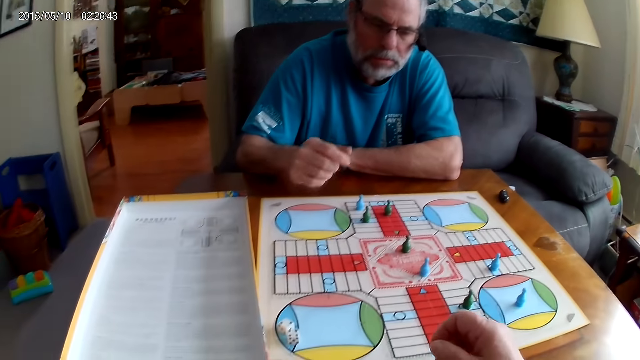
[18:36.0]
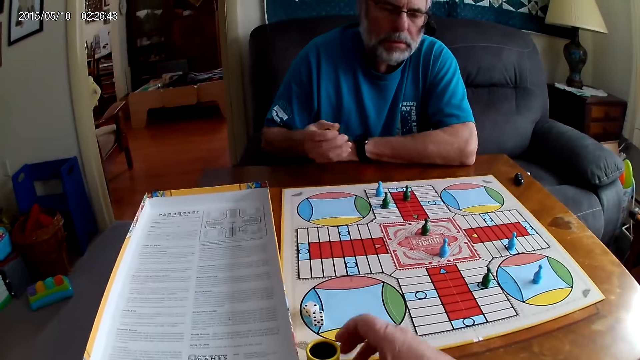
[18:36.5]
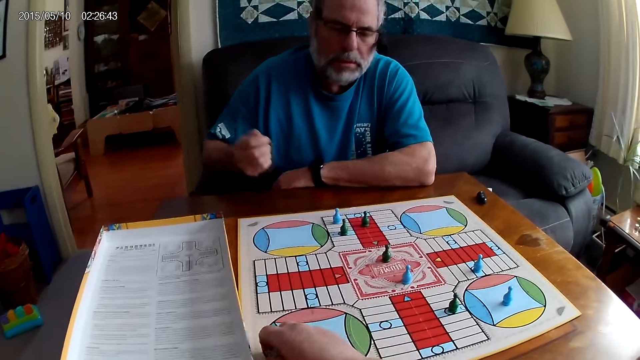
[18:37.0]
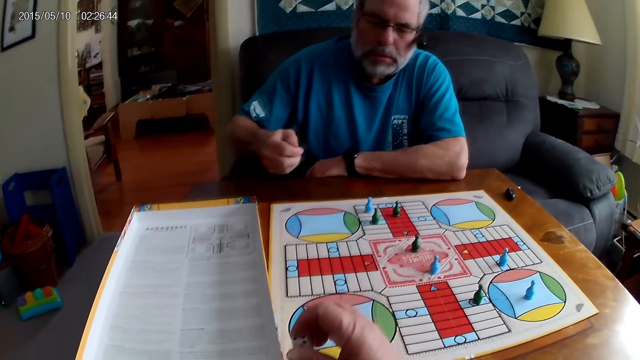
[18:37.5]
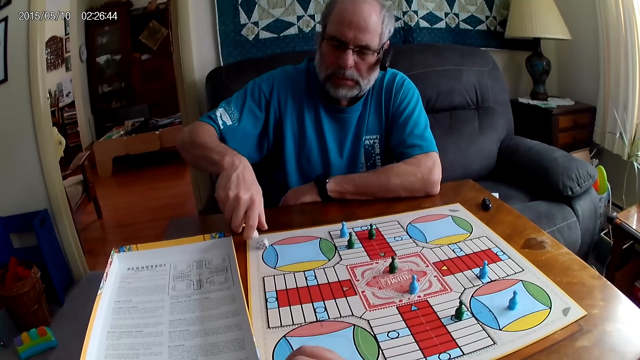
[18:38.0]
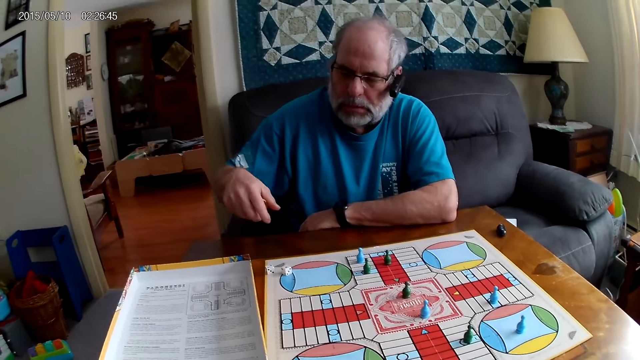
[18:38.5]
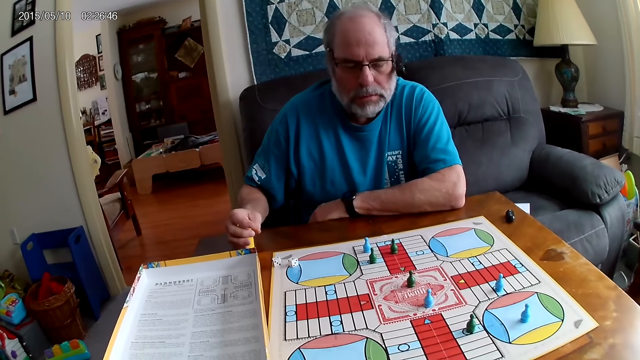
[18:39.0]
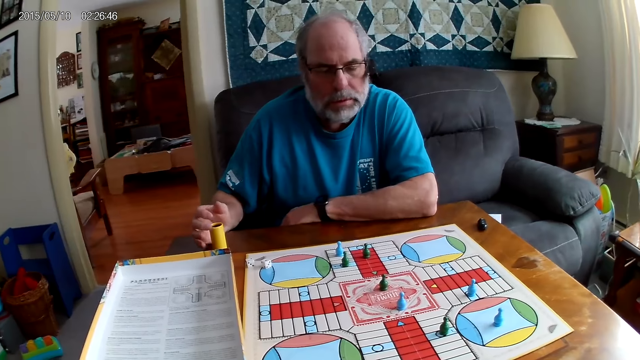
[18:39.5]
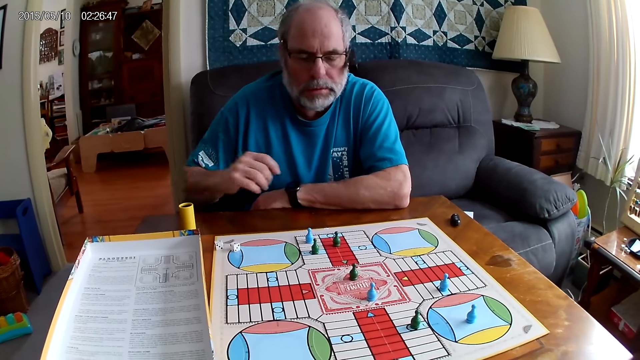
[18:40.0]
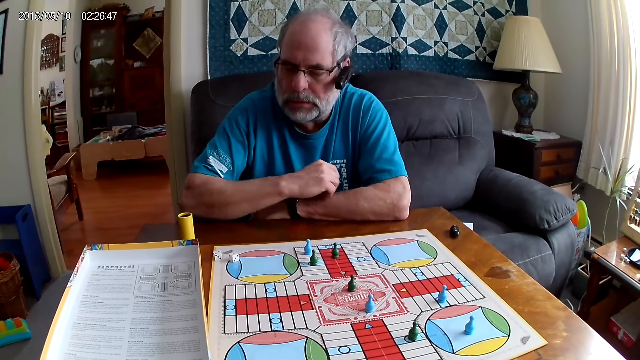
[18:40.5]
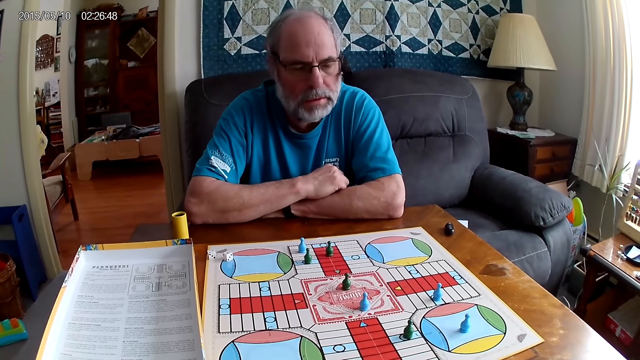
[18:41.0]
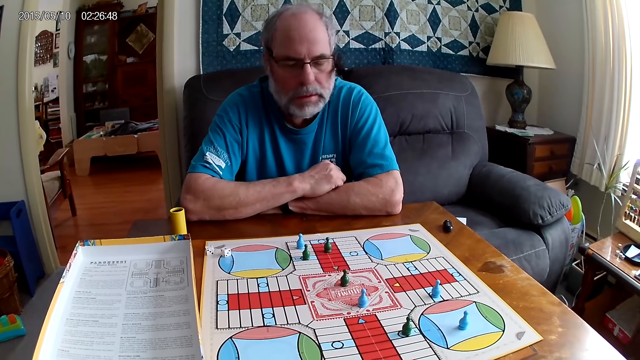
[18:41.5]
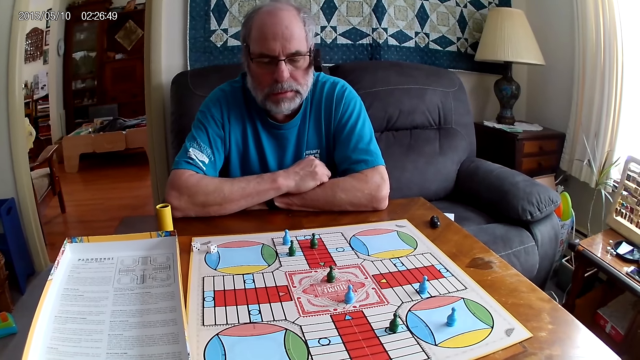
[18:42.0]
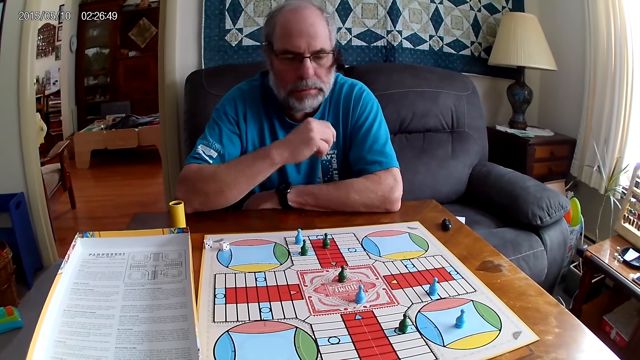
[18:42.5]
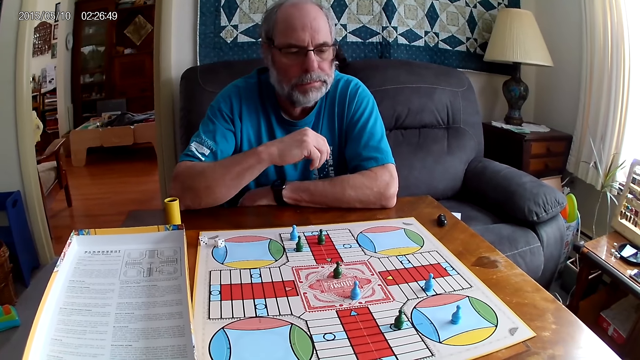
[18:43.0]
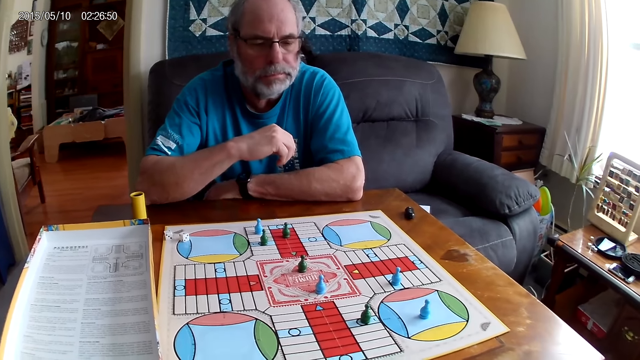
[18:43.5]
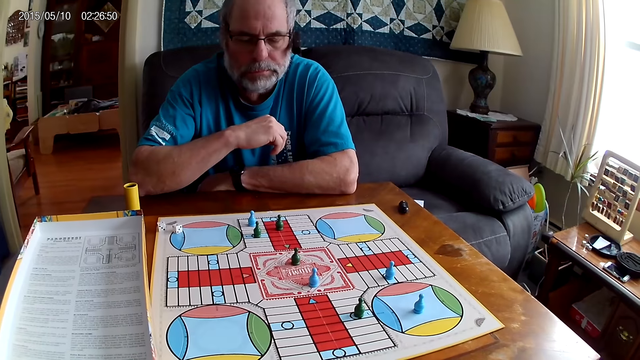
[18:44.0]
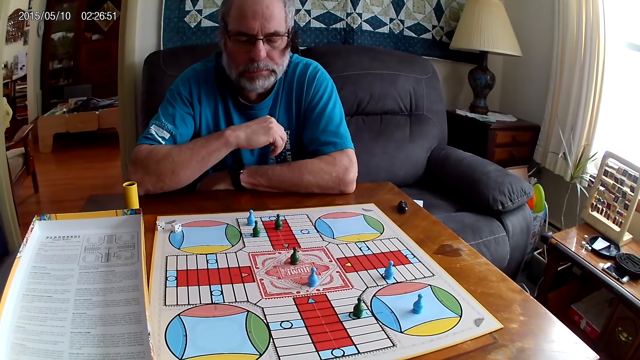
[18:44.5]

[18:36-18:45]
A man shakes the dice. The camera wearer picks the dice on the Ludo board with her right hand. The man shuffles the dice in the container with his right hand. The camera wearer puts the dice in the dice cup. The man pours the dice from the container on the Ludo board with his right hand. He places the dice cup aside, talks, crosses his arm and looks at the board game.

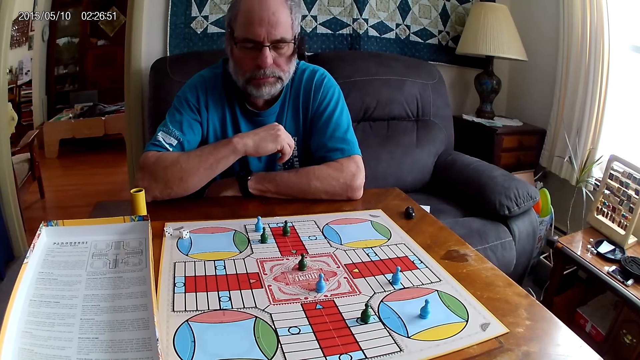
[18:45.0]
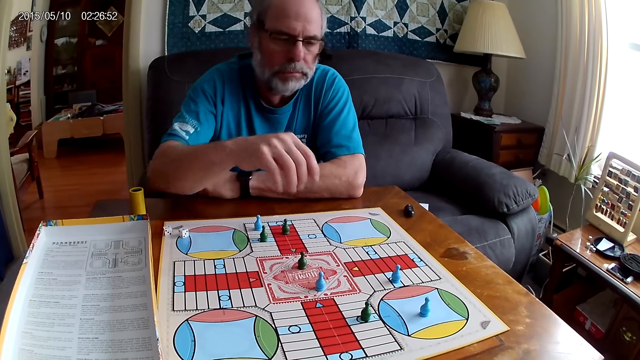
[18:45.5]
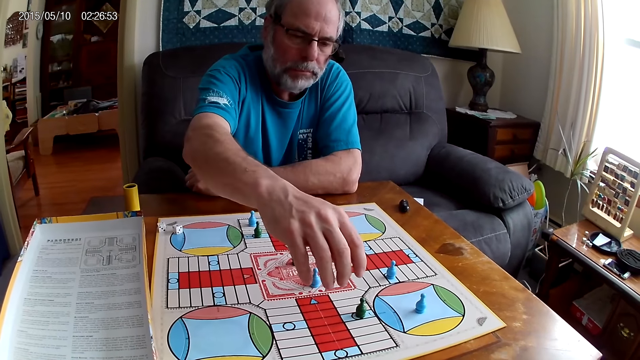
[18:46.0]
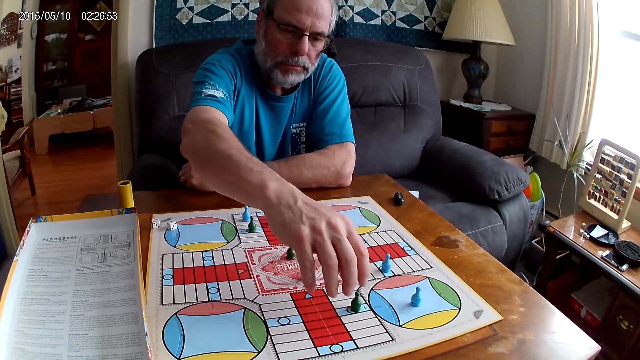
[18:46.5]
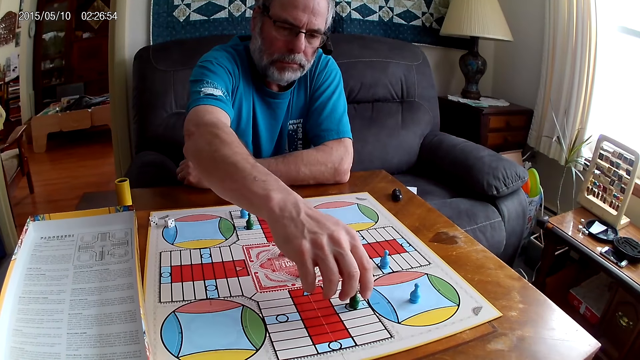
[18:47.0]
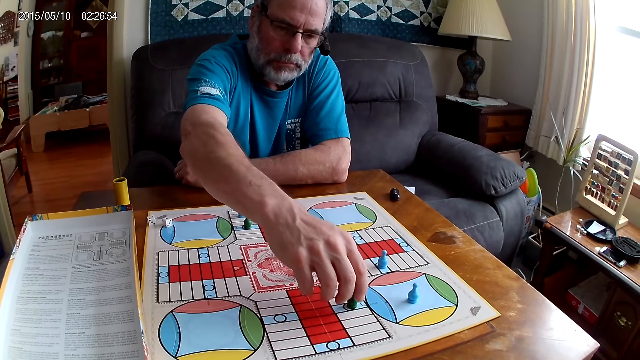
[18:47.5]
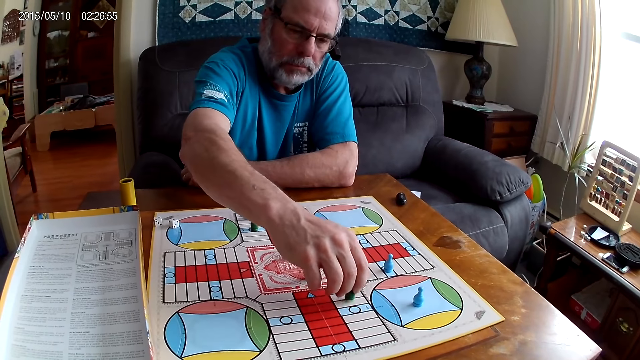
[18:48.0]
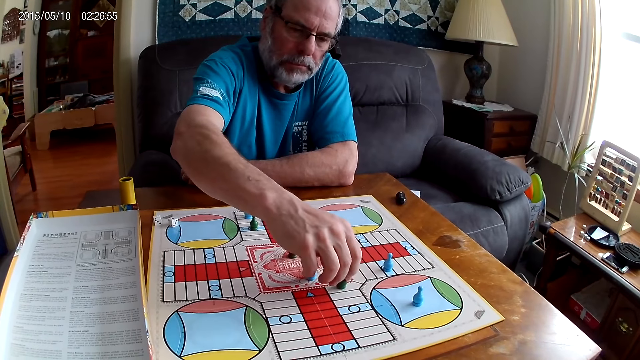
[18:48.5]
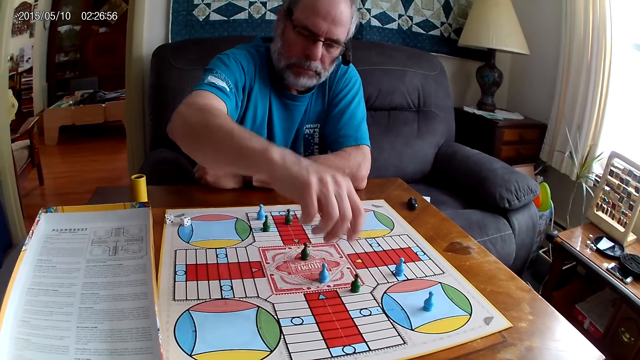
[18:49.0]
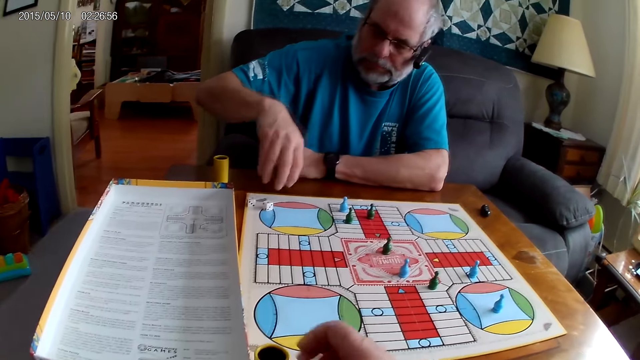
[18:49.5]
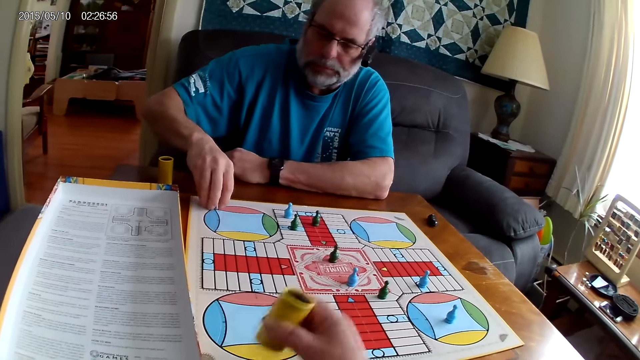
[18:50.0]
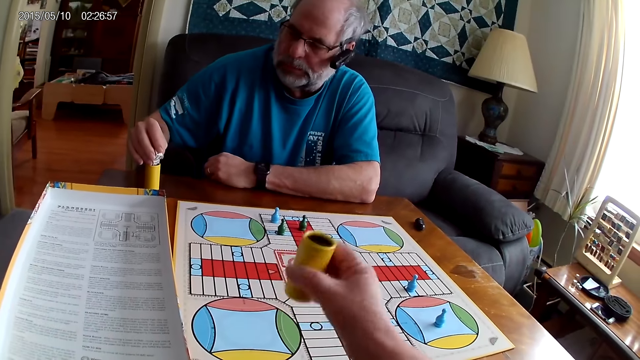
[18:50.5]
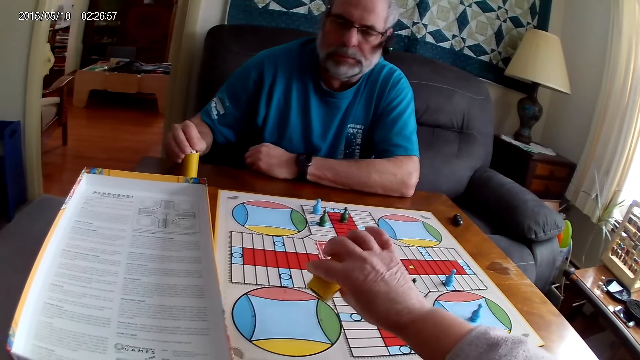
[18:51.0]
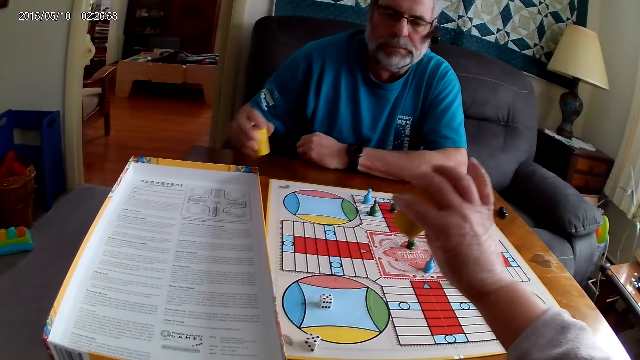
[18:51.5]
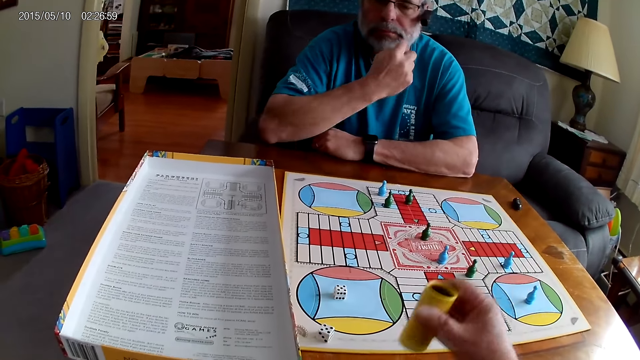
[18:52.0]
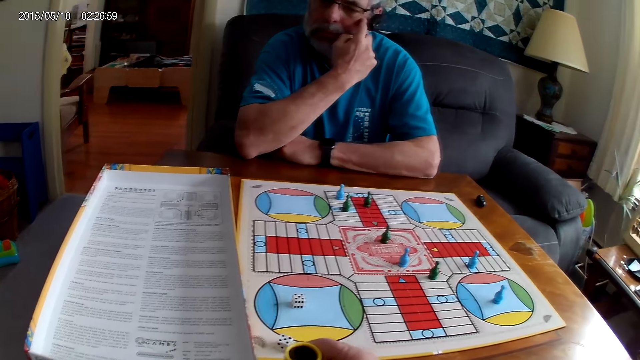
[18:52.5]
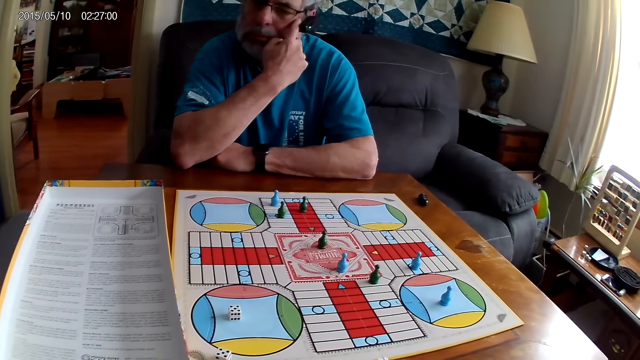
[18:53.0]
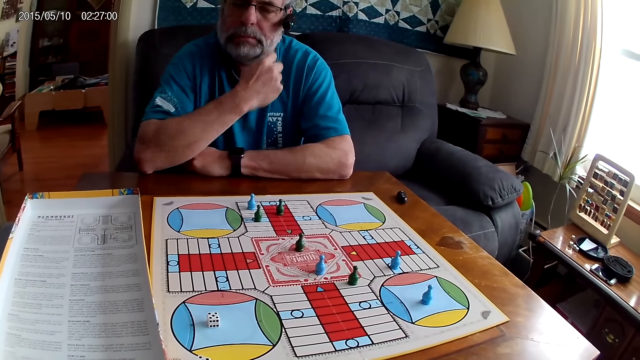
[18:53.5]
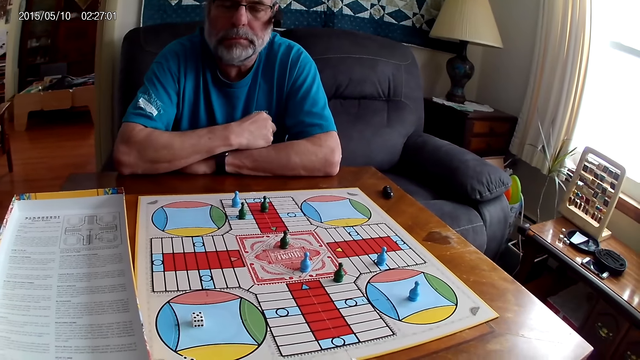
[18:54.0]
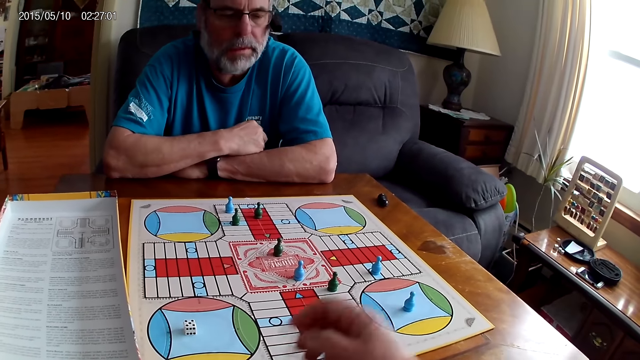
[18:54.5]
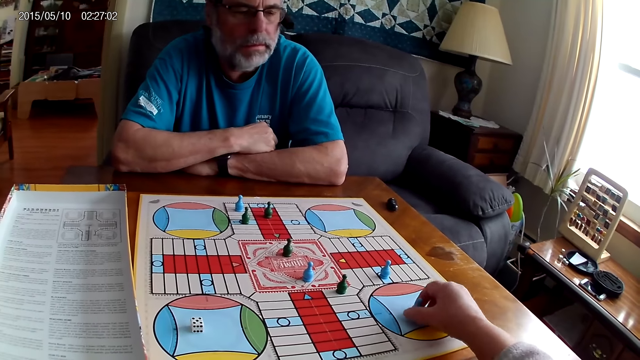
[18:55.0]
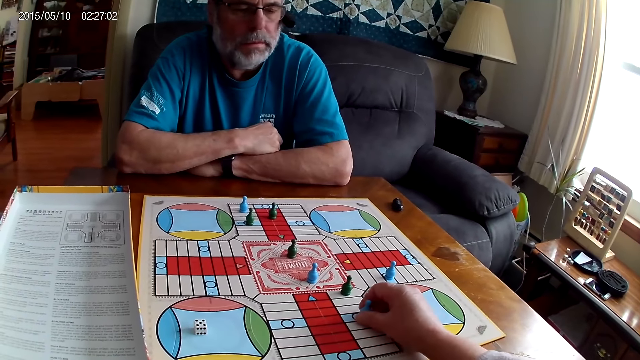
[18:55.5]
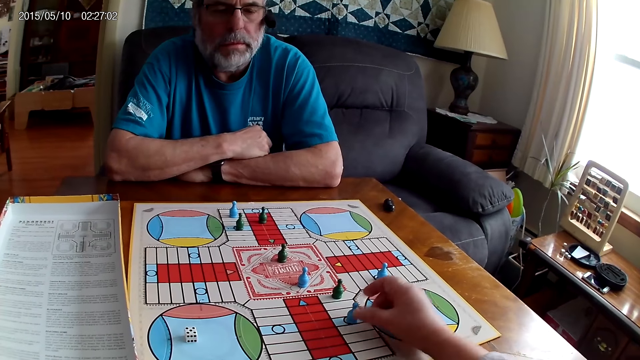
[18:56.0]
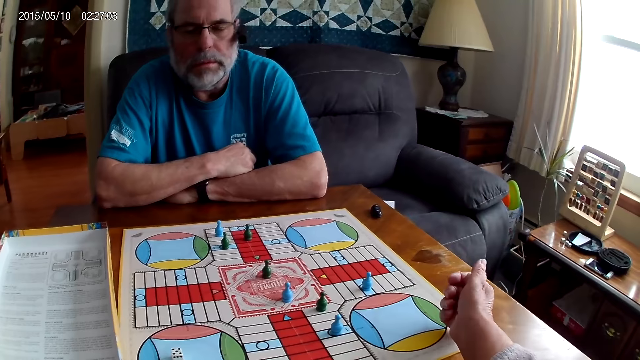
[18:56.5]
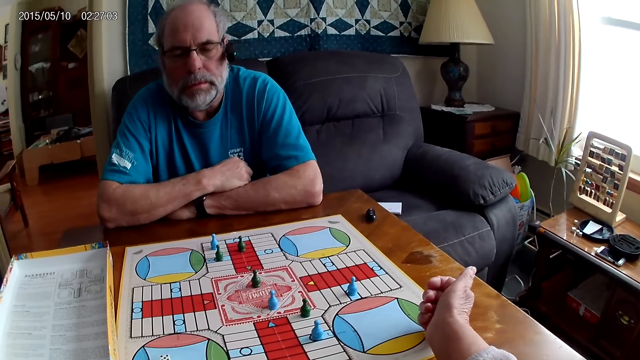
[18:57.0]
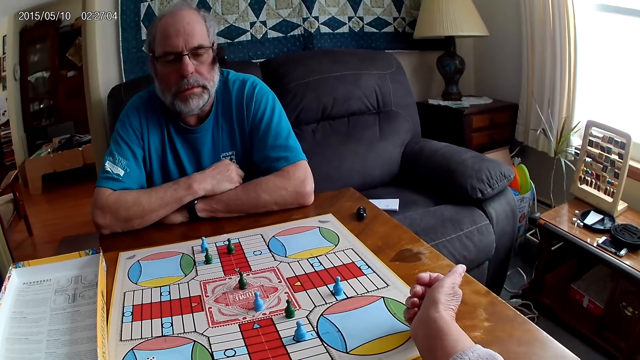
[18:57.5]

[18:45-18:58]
A man moves a green pawn through some cells on the Ludo board with his right hand. He picks up a dice on the Ludo board with his right hand. The camera wearer shuffles the dice in a container or dice cup with her right hand. The man puts the dice in the container with his right hand. The camera wearer pours the dice from the container on the Ludo board with her right hand. The man scratches his face. The camera wearer puts the dice cup aside. She moves a blue pawn to the left on the Ludo board with her right hand.
